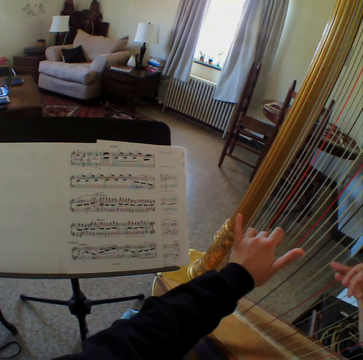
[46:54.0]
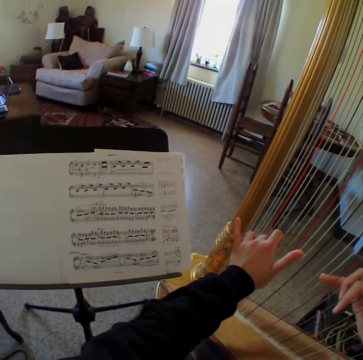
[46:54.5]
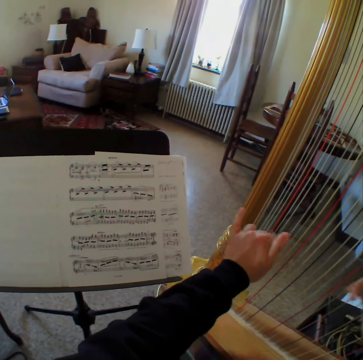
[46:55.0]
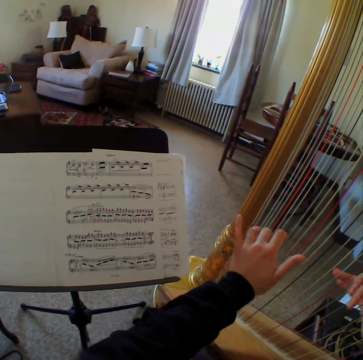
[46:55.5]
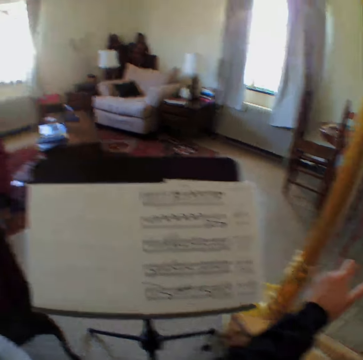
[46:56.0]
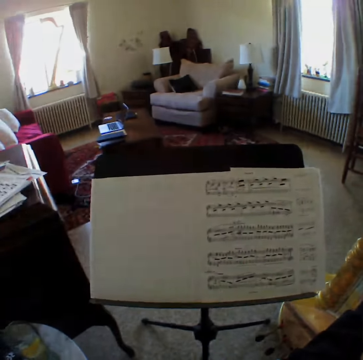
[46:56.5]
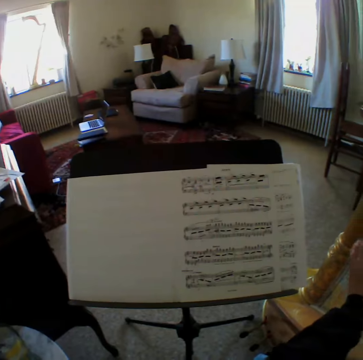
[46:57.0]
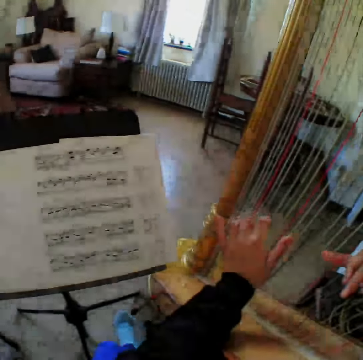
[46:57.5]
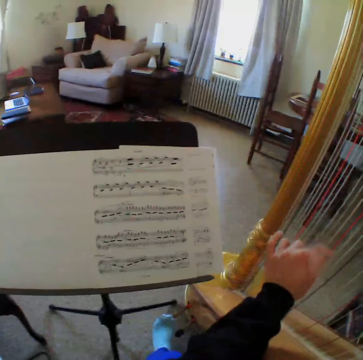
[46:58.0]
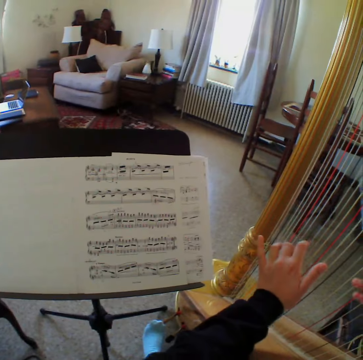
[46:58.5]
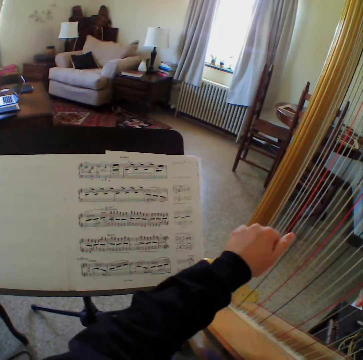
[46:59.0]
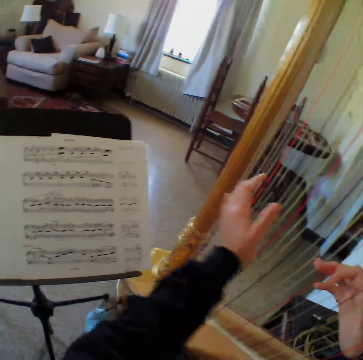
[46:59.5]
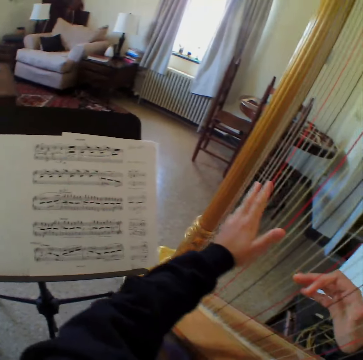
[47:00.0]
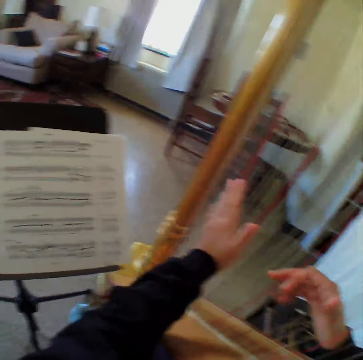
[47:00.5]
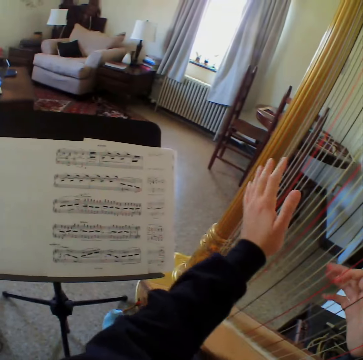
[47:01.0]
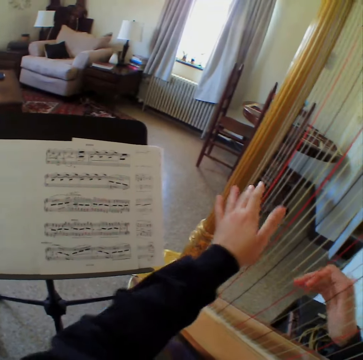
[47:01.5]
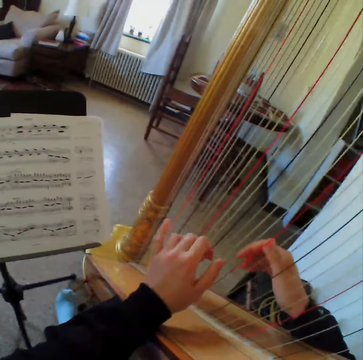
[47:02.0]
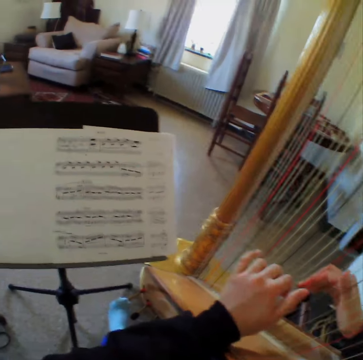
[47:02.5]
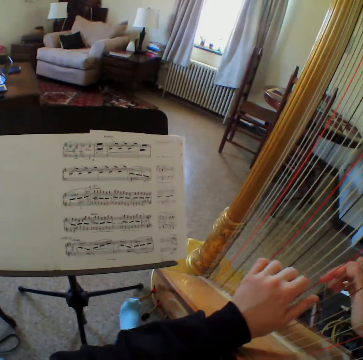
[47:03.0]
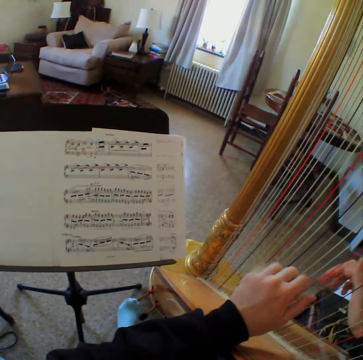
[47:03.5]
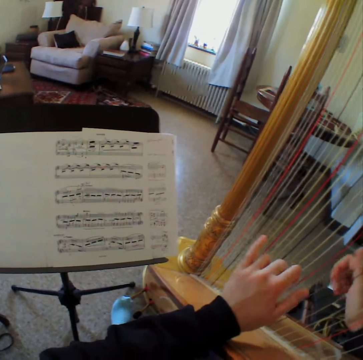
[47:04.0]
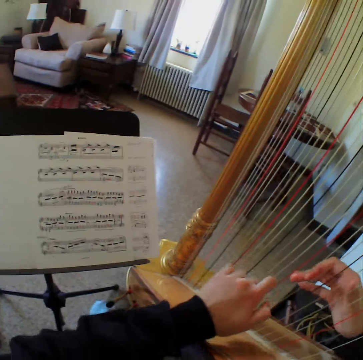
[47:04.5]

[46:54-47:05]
The camera wearer looks at the paper. They play the harp.

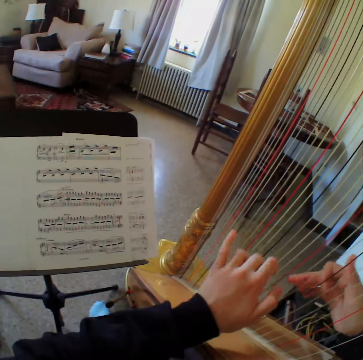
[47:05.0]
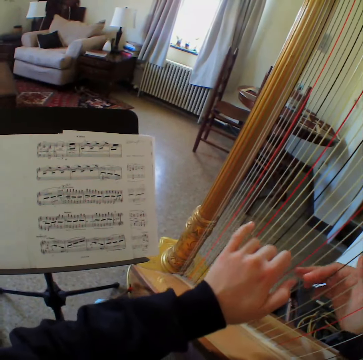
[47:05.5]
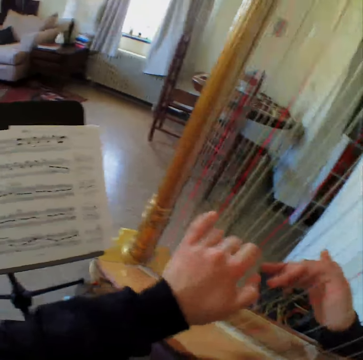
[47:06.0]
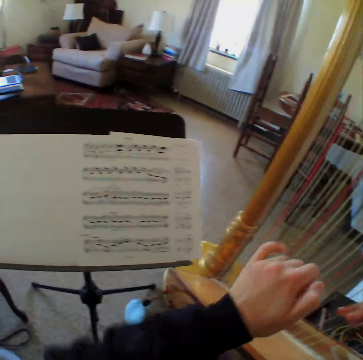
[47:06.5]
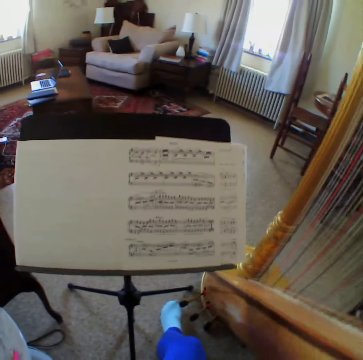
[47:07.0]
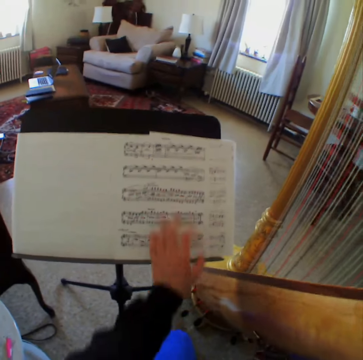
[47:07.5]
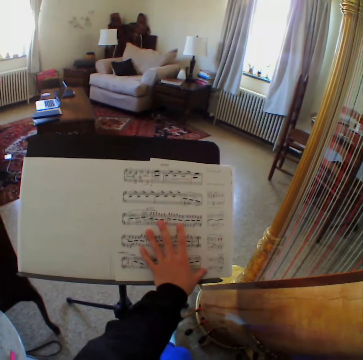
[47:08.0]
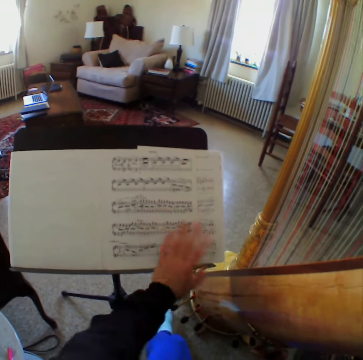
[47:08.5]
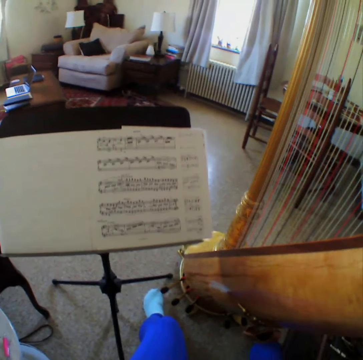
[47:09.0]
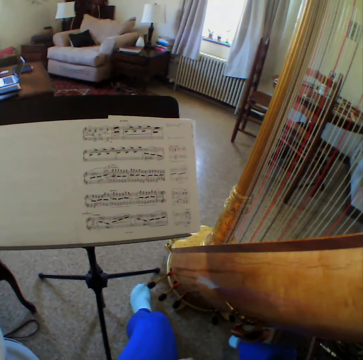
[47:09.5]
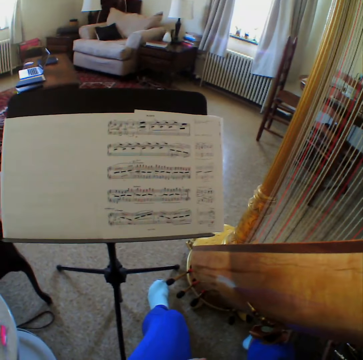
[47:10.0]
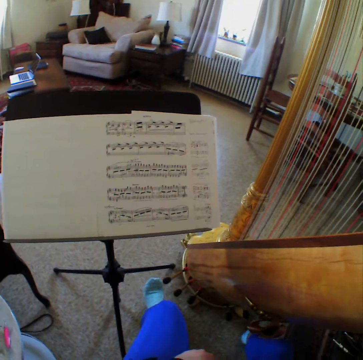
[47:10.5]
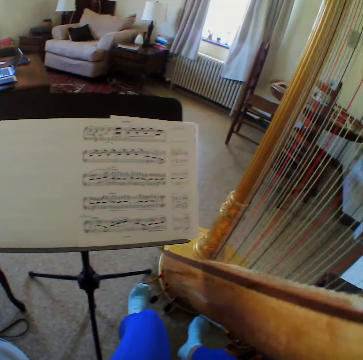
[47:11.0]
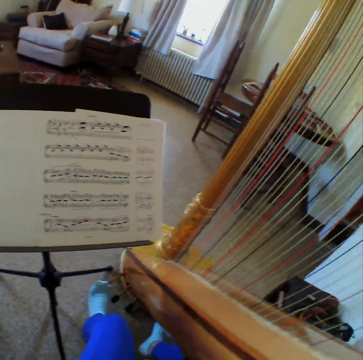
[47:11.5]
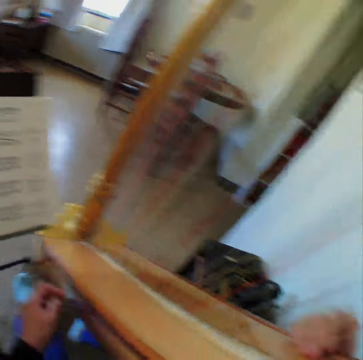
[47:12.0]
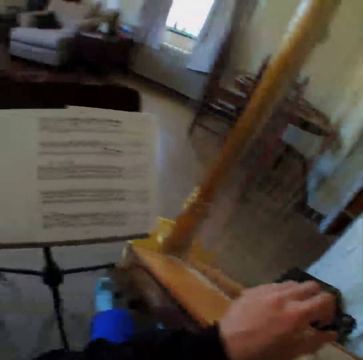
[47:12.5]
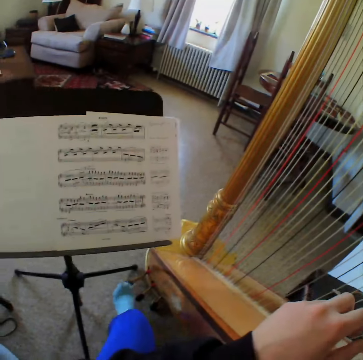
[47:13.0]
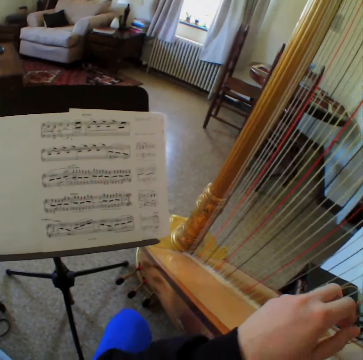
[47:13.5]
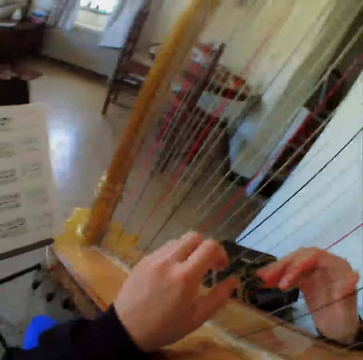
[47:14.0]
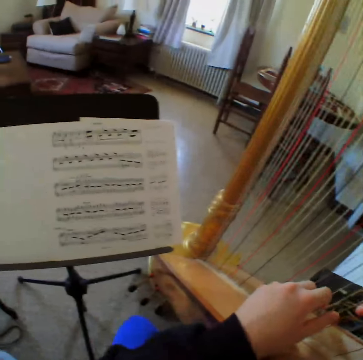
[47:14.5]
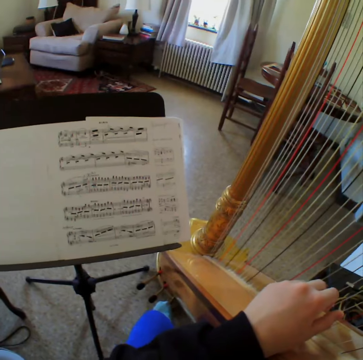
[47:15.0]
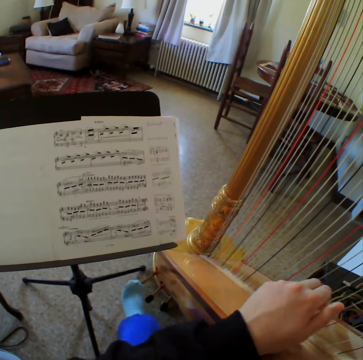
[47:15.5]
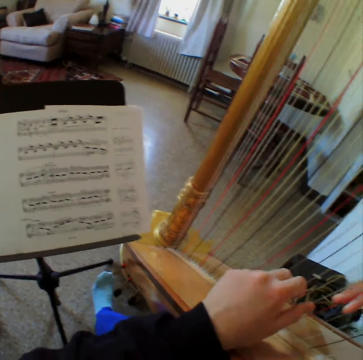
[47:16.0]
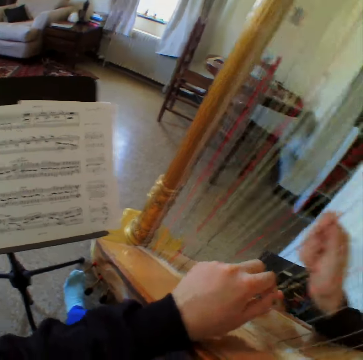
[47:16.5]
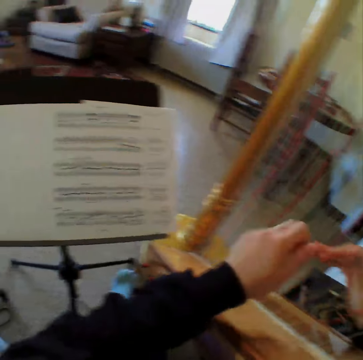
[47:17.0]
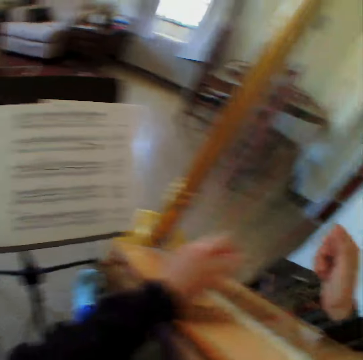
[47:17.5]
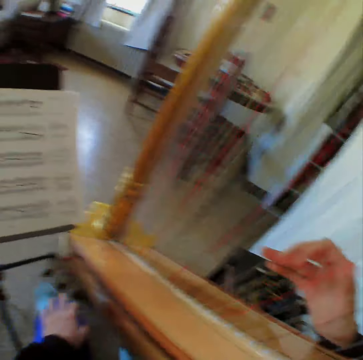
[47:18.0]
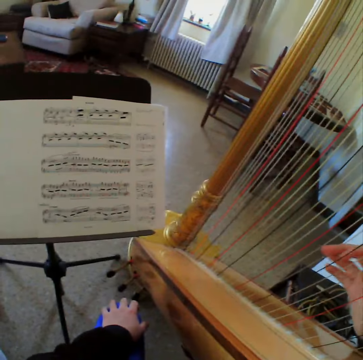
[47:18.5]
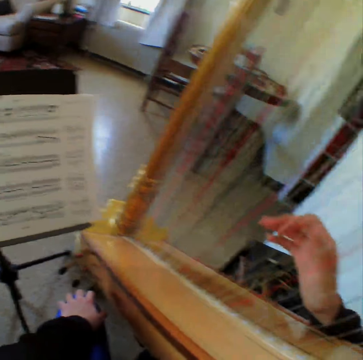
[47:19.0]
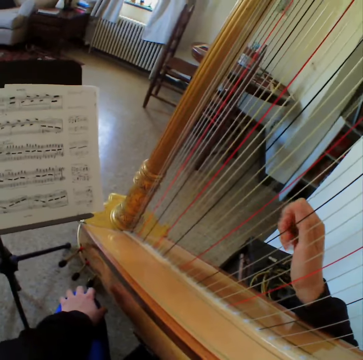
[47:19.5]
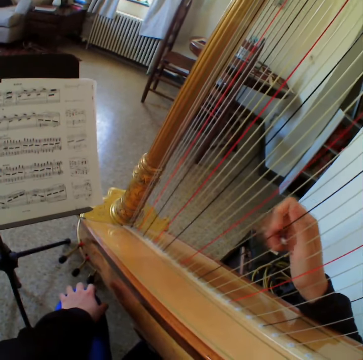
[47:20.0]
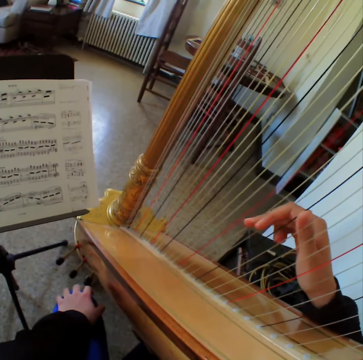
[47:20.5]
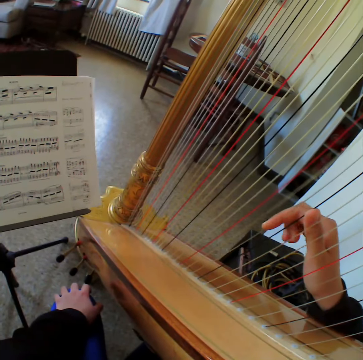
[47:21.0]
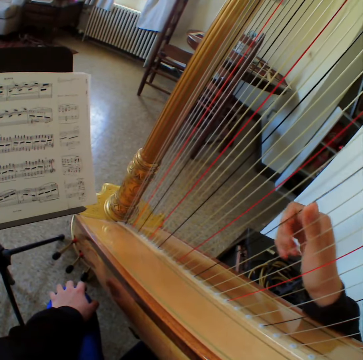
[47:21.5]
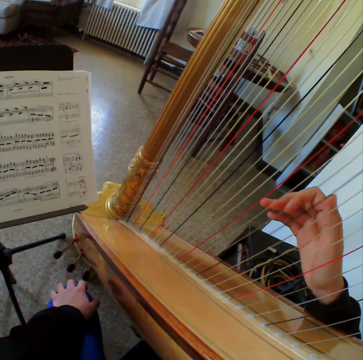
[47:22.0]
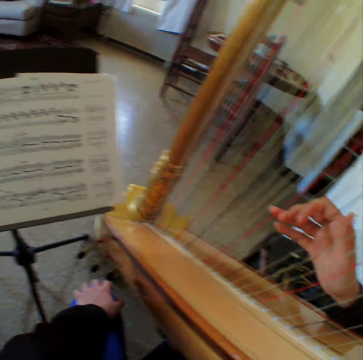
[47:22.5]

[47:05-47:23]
The camera wearer looks at the paper. She touches the music notes on the music stand with her left hand. She looks at the papers. She moves the leg. She looks at the papers. She moves the leg. She plays the harp with both hands. She looks at the papers. She moves the leg. She plays the harp. She removes her left hand from the strings of the harp. She plays the harp with her right hand.

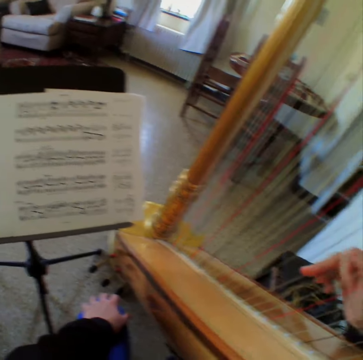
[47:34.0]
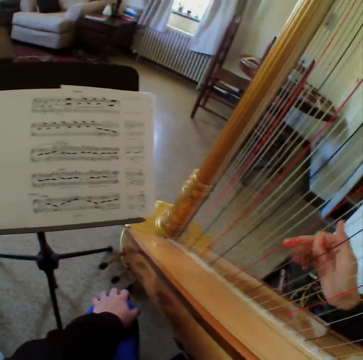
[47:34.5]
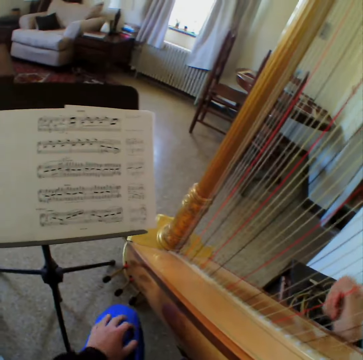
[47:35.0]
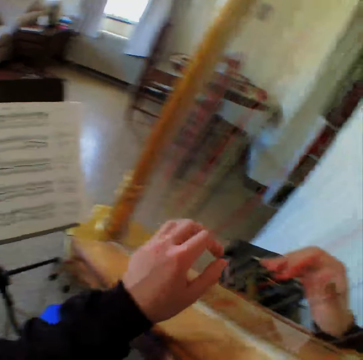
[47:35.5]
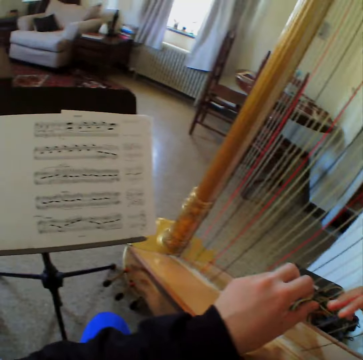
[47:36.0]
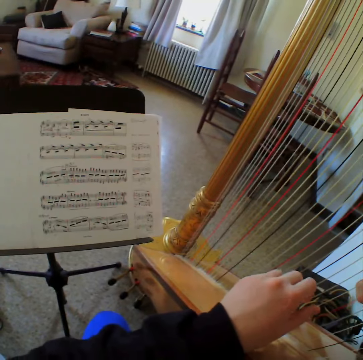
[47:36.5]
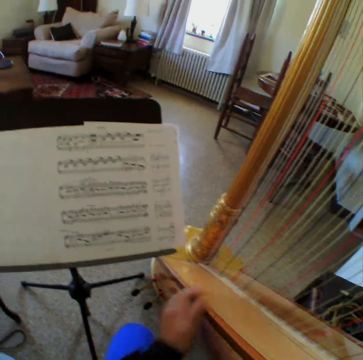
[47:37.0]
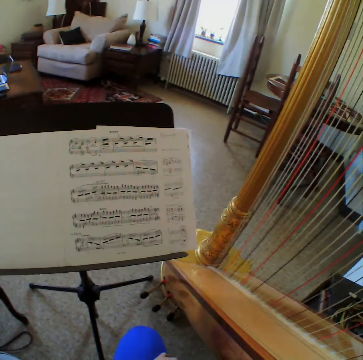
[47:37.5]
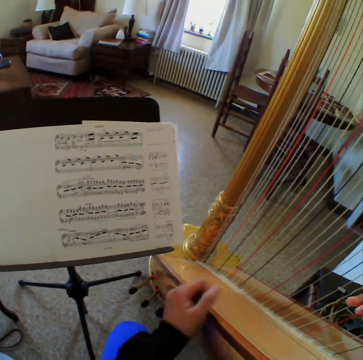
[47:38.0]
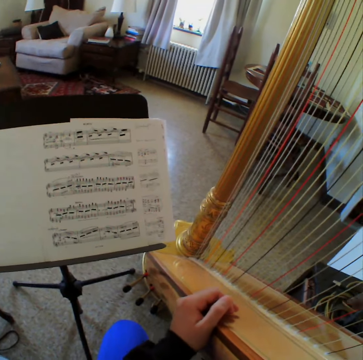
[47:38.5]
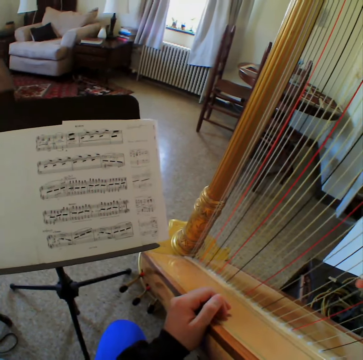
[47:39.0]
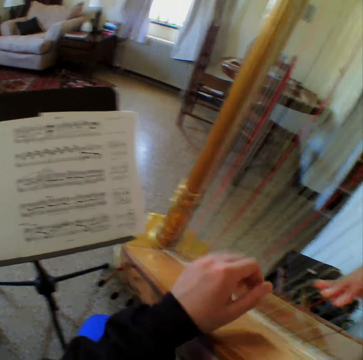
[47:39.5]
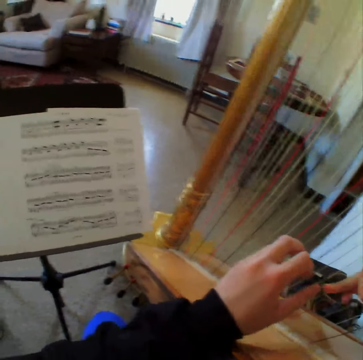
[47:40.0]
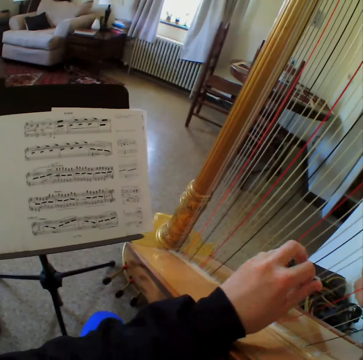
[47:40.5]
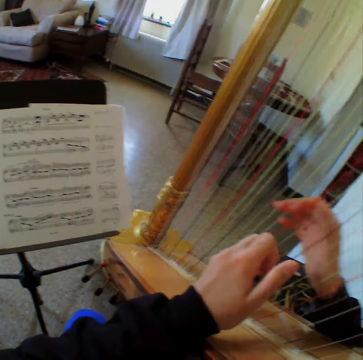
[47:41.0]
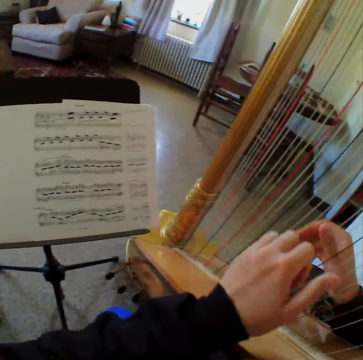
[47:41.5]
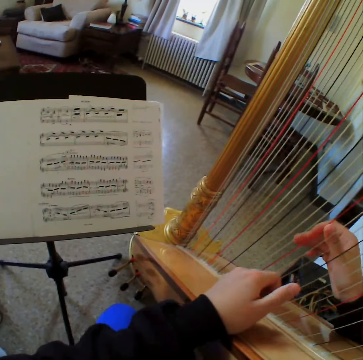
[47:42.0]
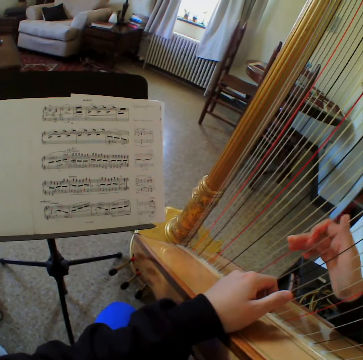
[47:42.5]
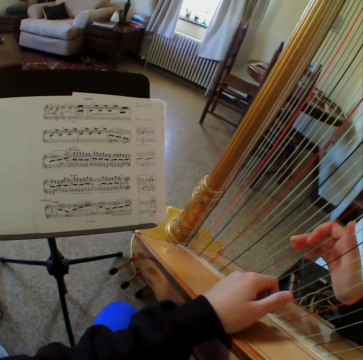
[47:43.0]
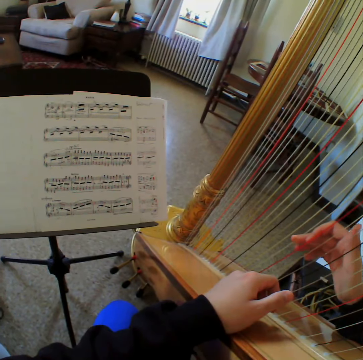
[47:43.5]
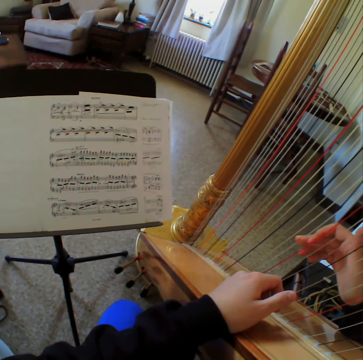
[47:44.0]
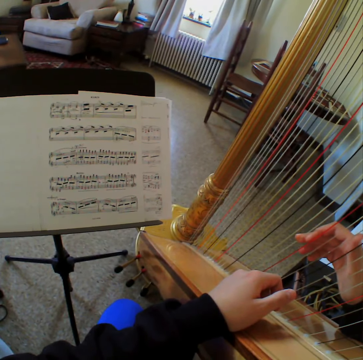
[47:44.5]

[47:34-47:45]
The camera wearer moves the hand. She plays the harp with both hands. She removes her left hand from the strings of the harp. She looks at the papers. She plays the harp with both hands.
